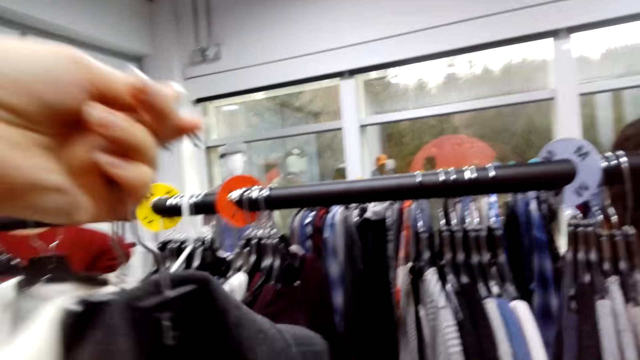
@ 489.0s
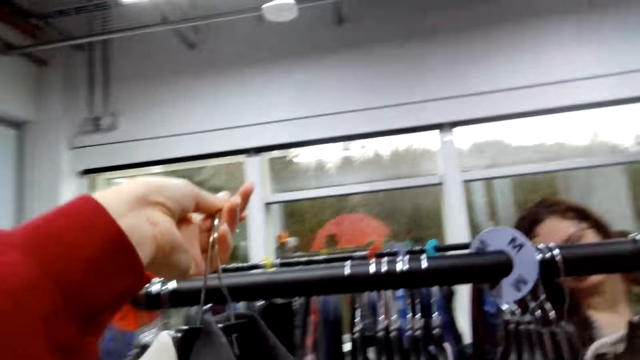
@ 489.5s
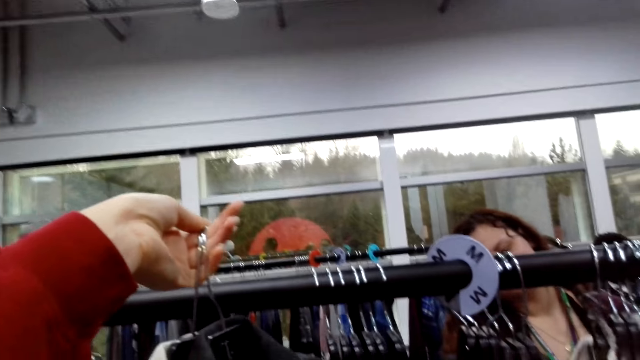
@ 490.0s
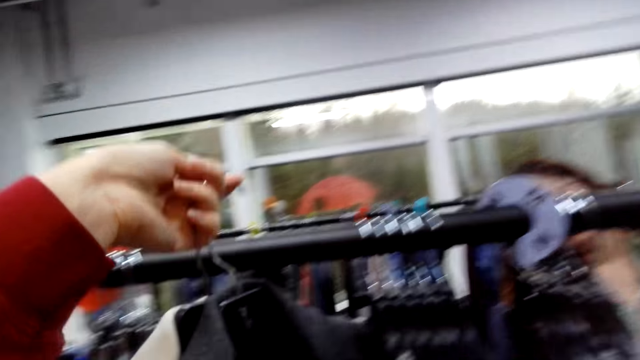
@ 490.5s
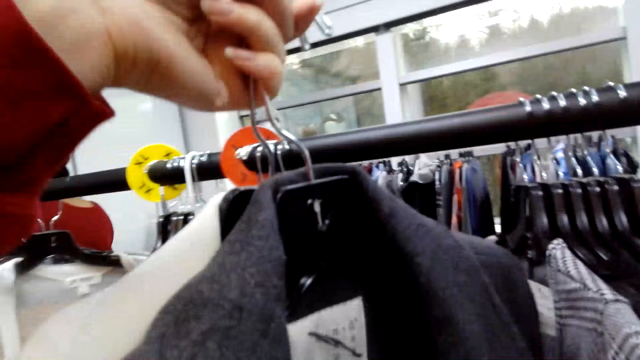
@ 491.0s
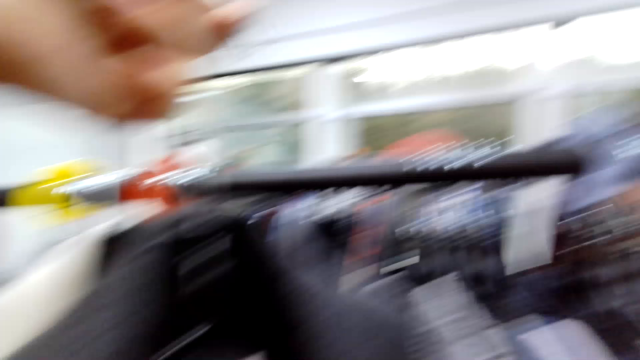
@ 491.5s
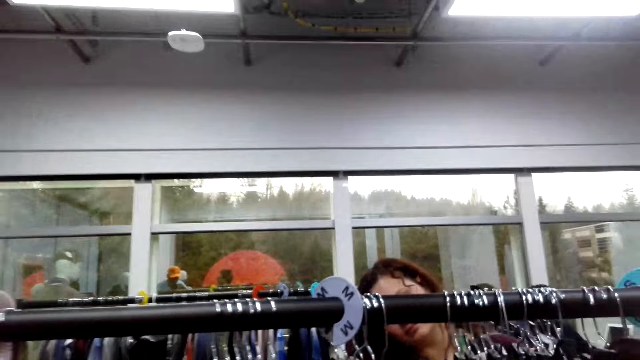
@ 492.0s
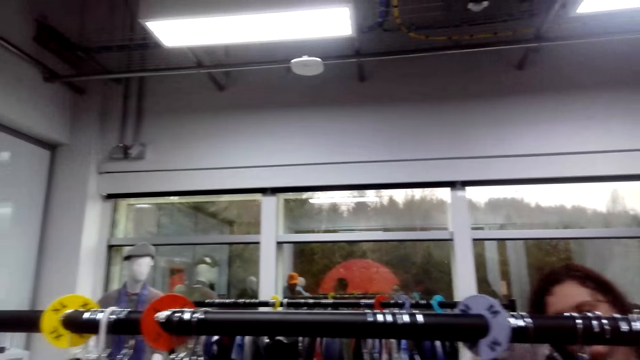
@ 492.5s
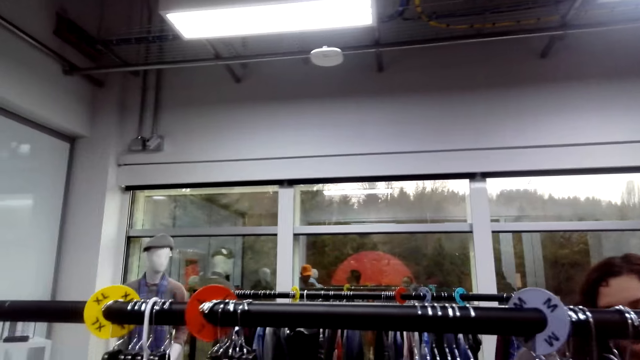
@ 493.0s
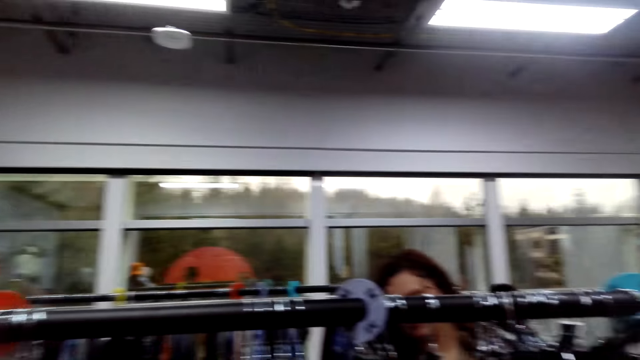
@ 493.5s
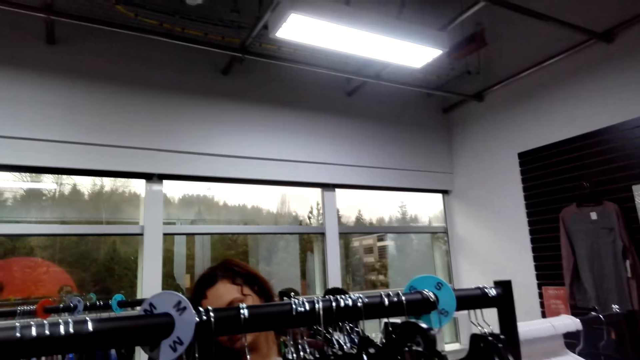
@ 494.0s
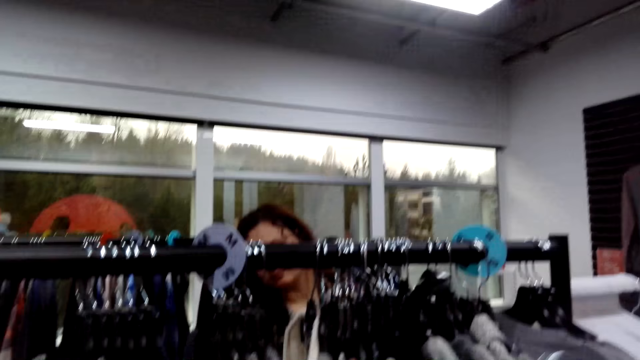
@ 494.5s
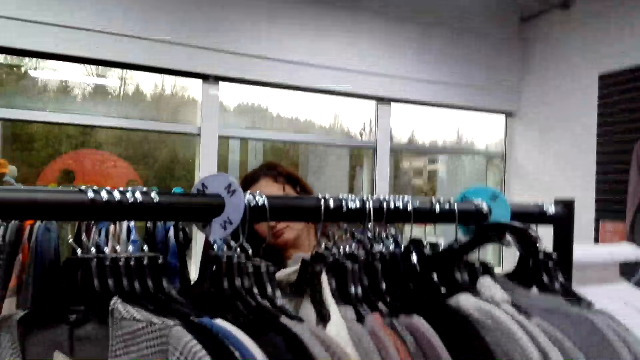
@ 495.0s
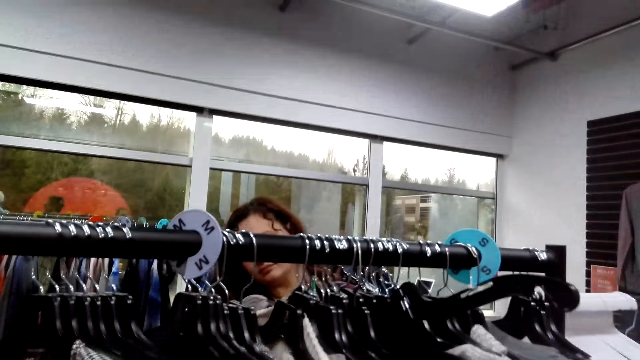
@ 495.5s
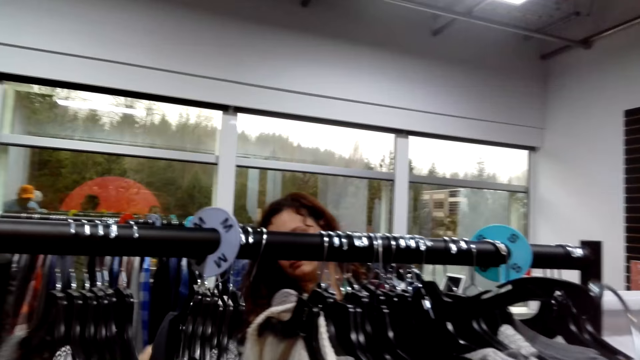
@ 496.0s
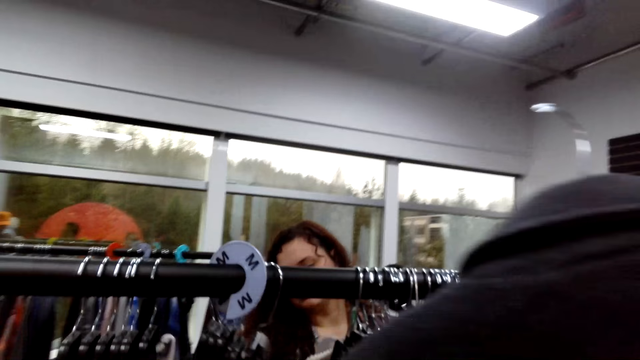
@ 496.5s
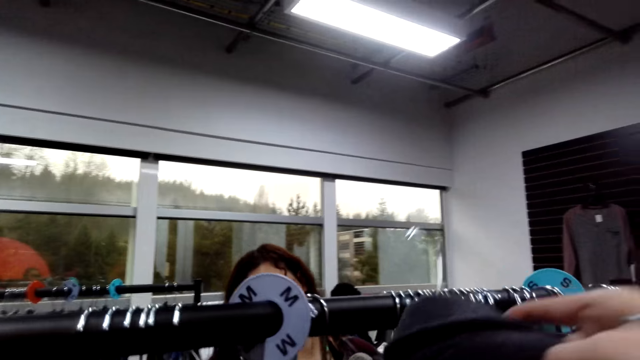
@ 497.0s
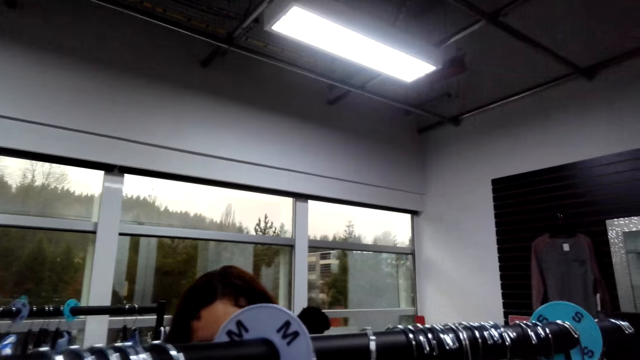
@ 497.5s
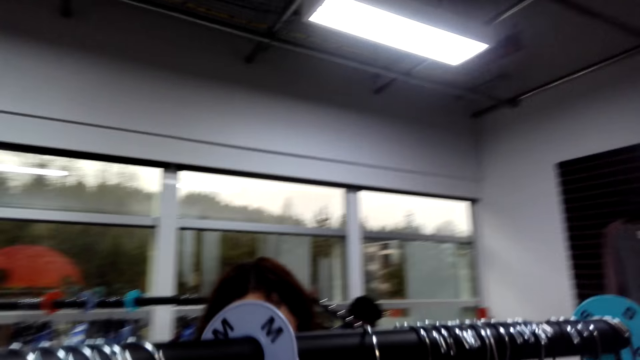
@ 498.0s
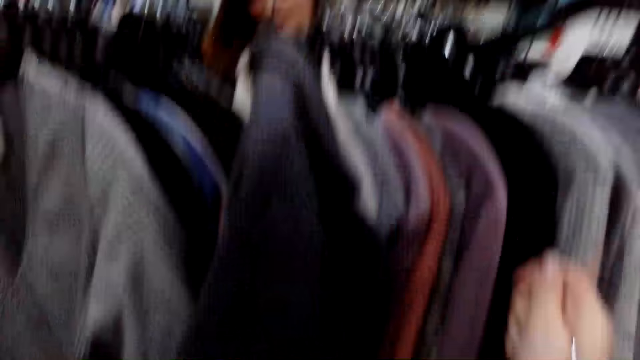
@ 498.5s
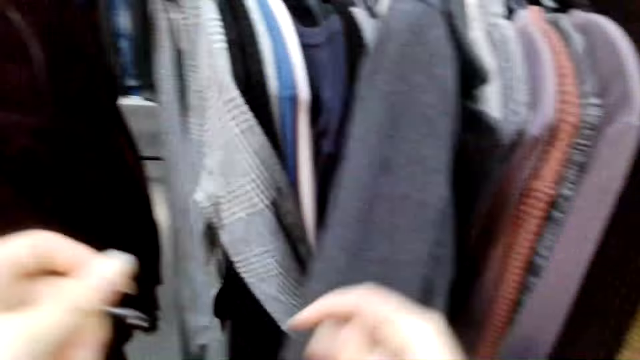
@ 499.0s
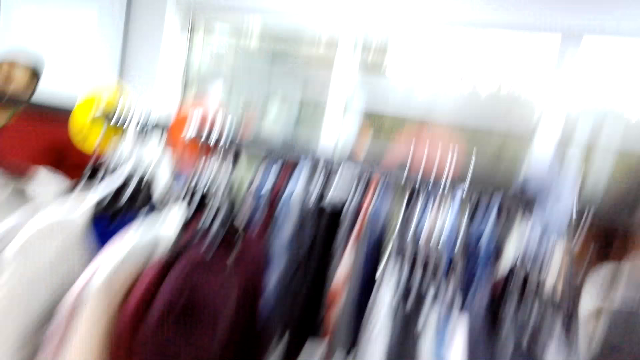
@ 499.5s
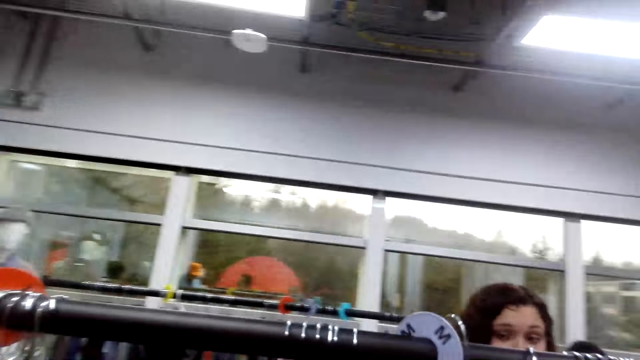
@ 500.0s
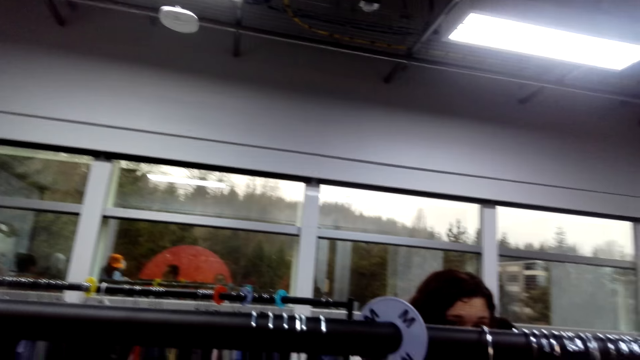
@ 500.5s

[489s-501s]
The camera wearer raises clothes. They hang the clothes.

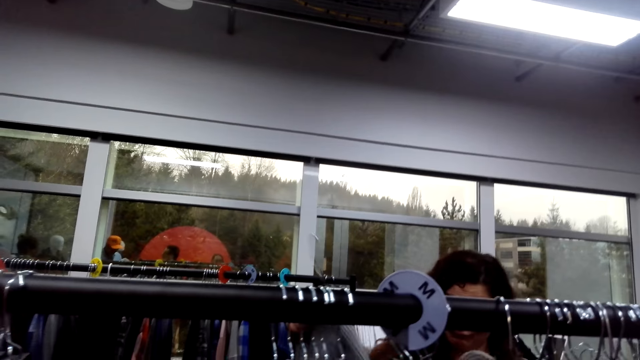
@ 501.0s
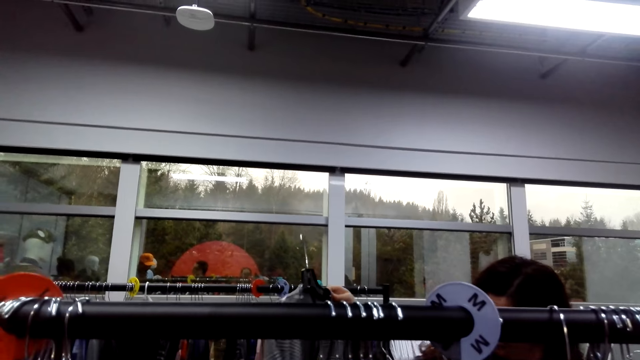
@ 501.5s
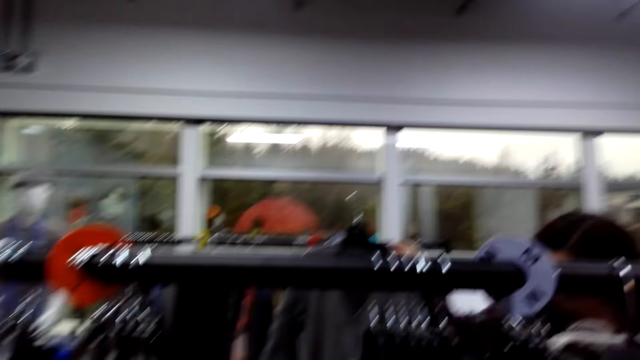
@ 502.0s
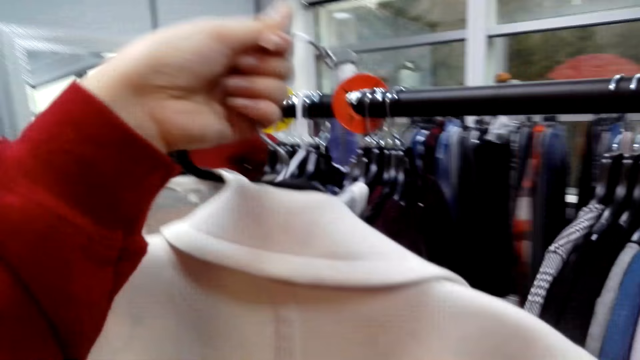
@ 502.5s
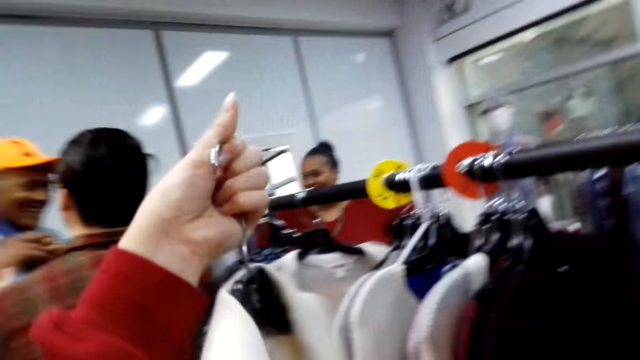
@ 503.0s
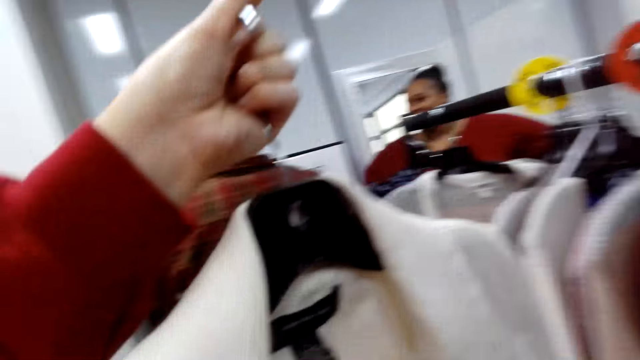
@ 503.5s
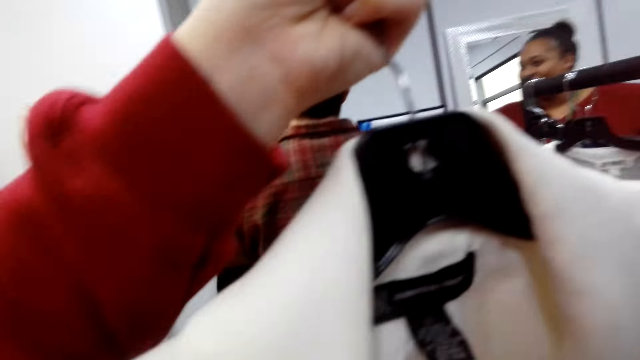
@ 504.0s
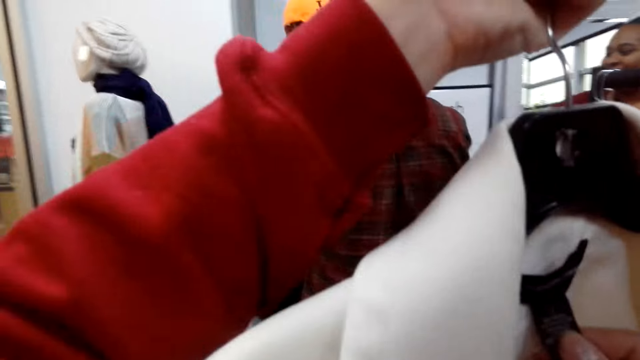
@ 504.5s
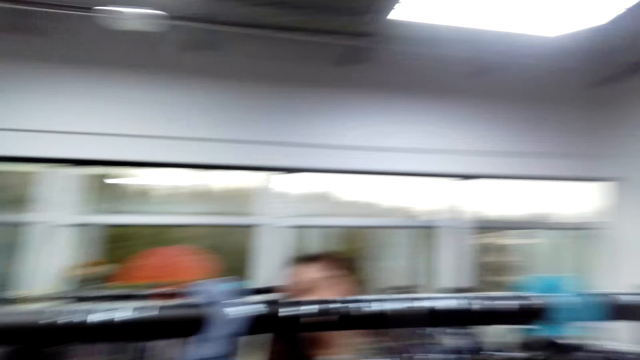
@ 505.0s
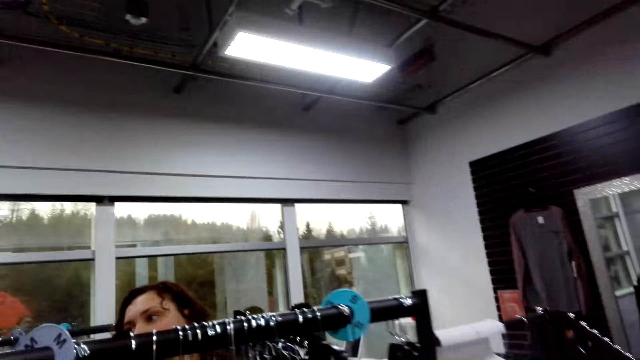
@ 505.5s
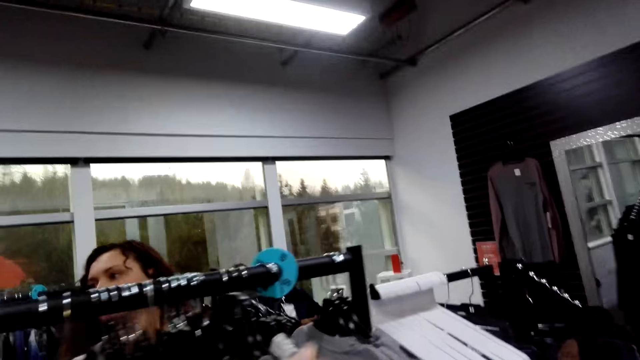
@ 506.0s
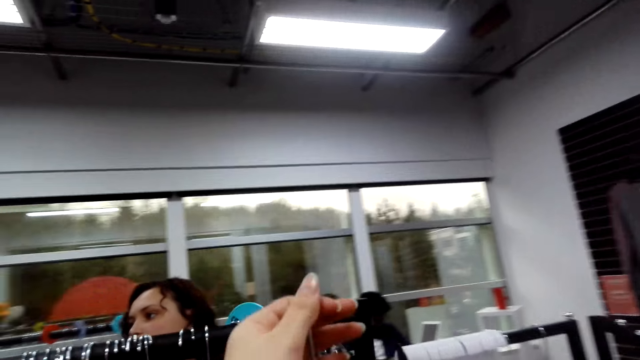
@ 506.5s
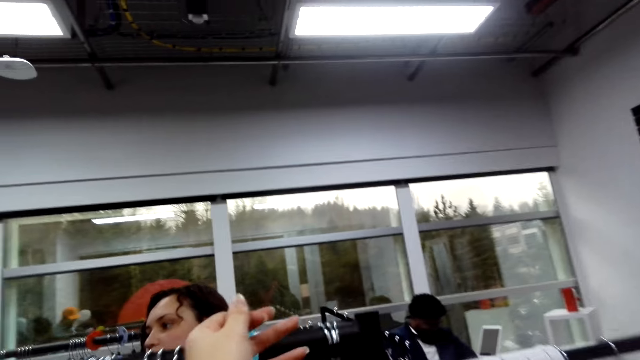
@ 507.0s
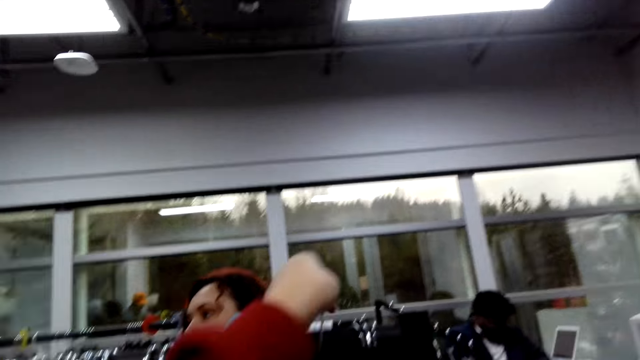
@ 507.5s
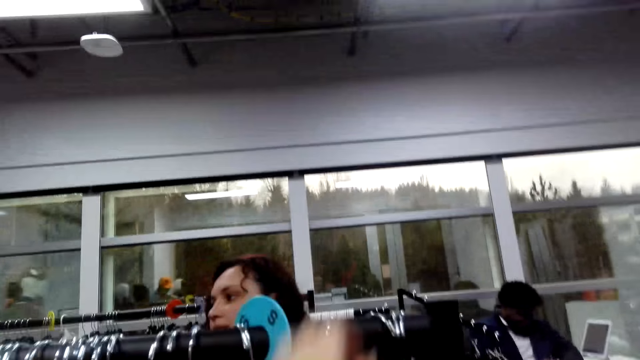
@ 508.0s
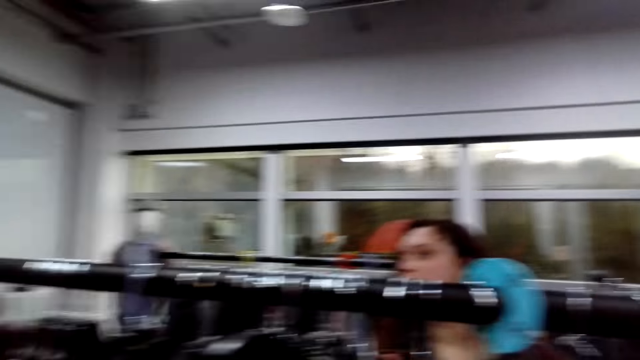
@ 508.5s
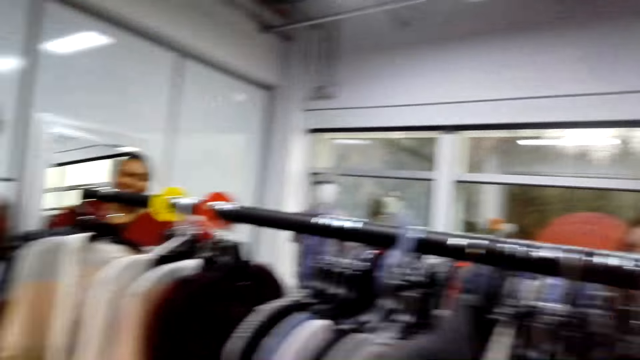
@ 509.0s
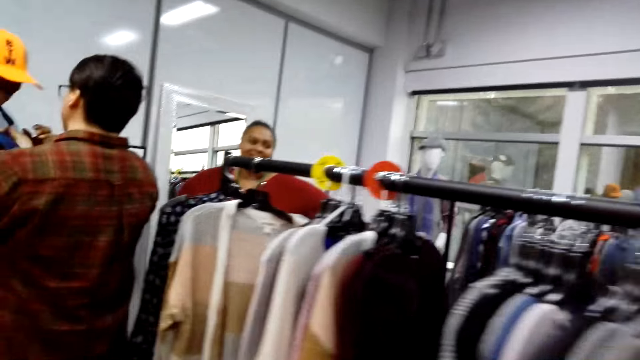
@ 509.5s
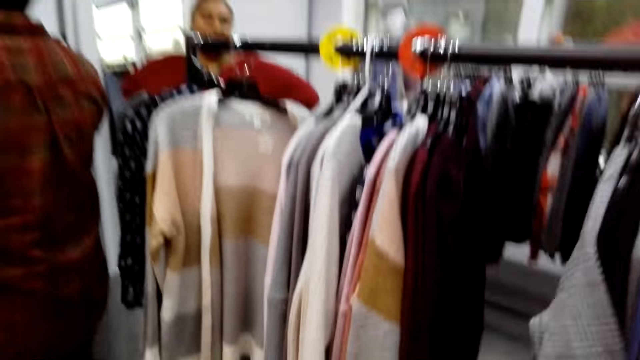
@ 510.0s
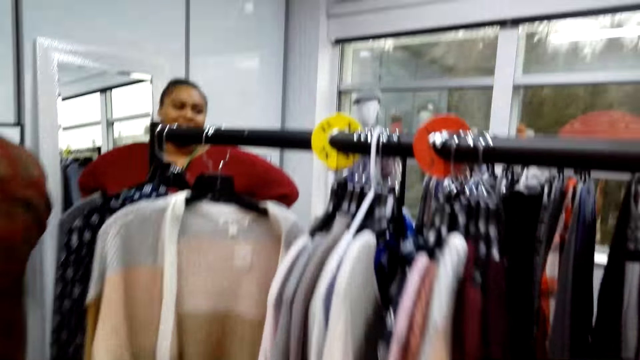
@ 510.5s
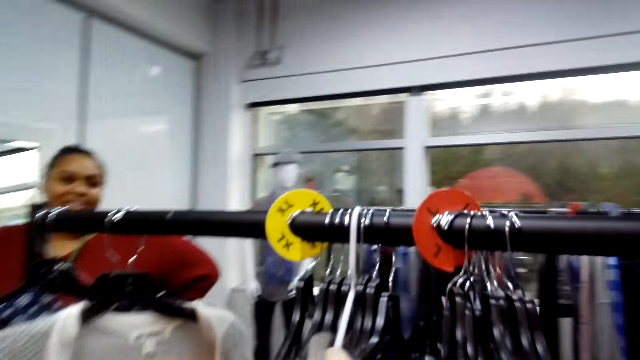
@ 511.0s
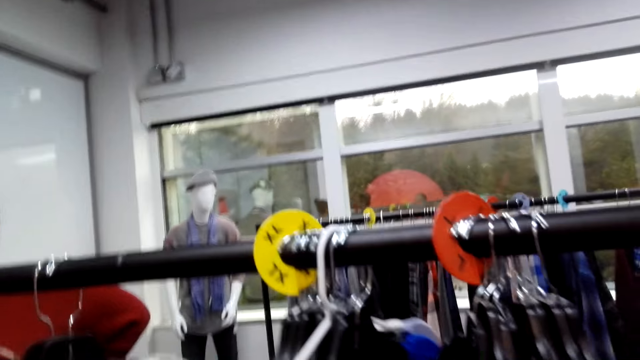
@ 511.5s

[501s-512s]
The camera wearer raises clothes. They hang the clothes.
